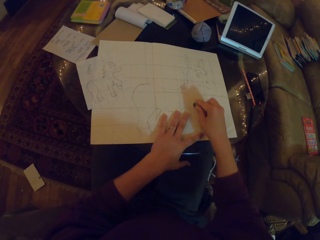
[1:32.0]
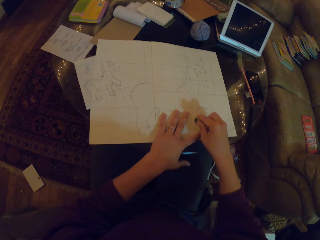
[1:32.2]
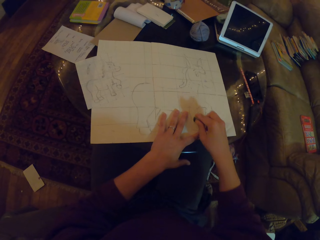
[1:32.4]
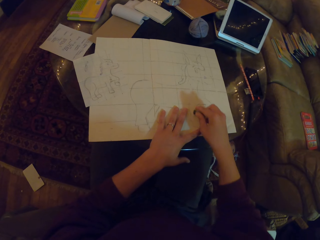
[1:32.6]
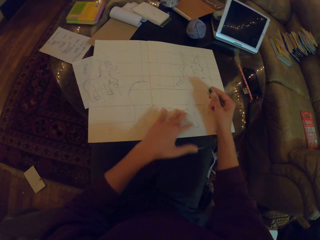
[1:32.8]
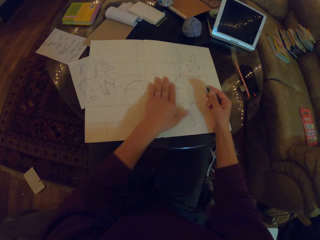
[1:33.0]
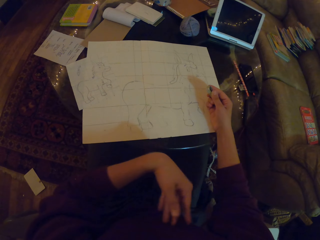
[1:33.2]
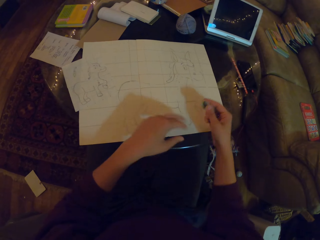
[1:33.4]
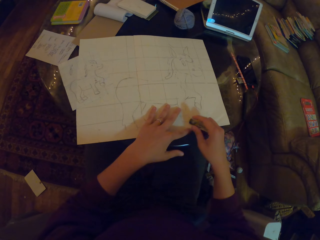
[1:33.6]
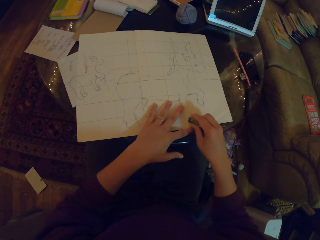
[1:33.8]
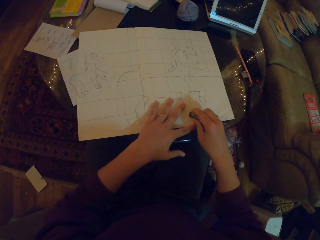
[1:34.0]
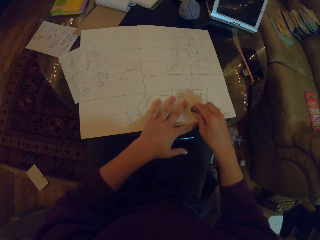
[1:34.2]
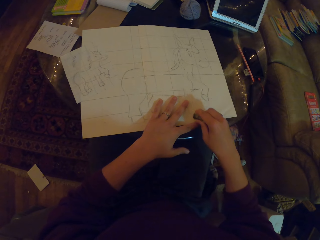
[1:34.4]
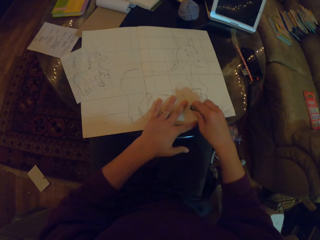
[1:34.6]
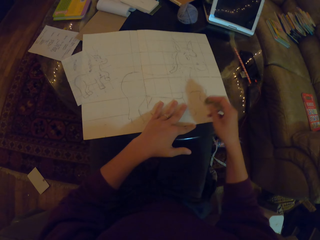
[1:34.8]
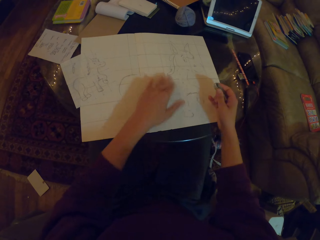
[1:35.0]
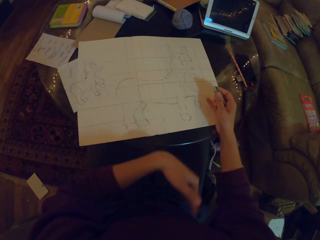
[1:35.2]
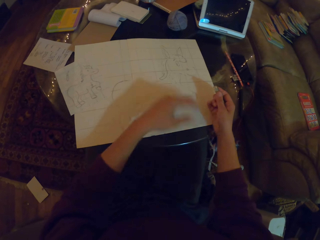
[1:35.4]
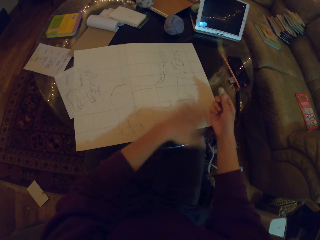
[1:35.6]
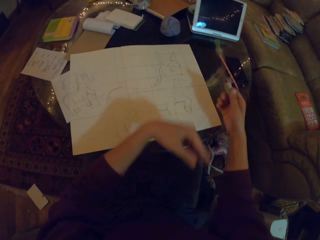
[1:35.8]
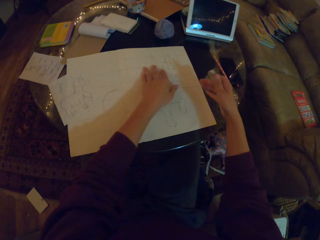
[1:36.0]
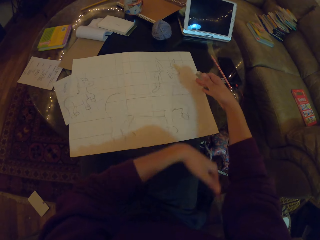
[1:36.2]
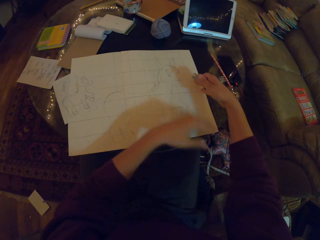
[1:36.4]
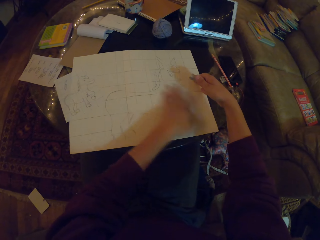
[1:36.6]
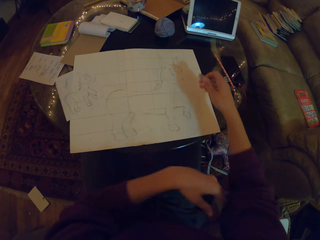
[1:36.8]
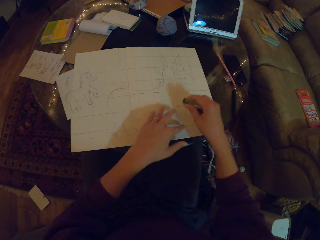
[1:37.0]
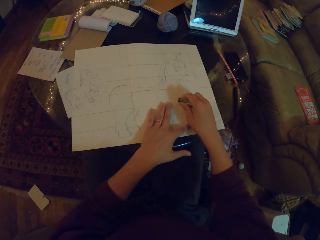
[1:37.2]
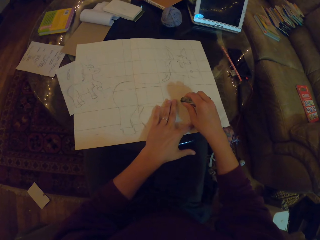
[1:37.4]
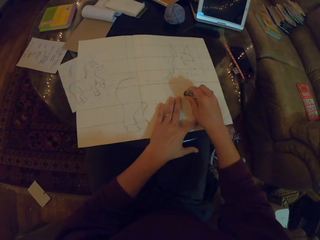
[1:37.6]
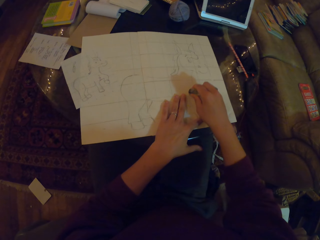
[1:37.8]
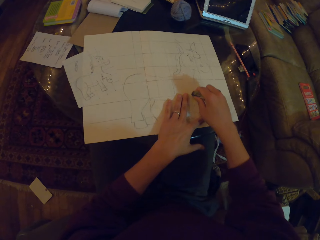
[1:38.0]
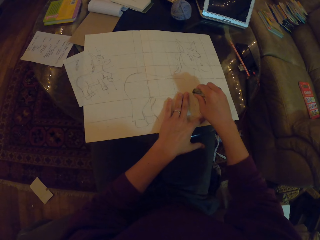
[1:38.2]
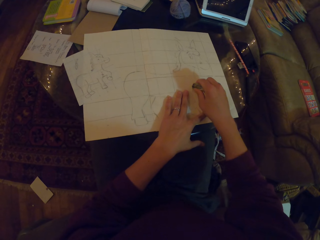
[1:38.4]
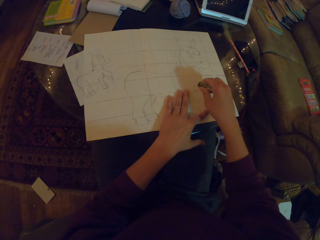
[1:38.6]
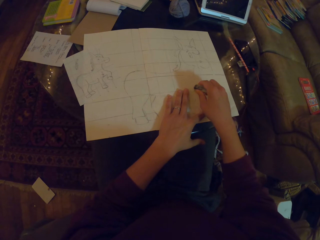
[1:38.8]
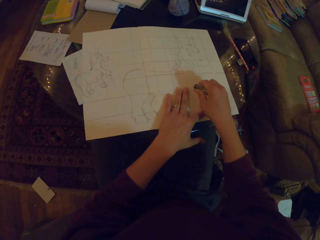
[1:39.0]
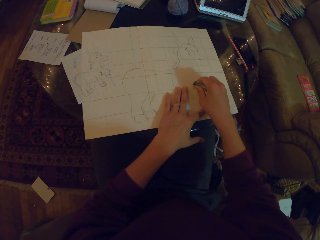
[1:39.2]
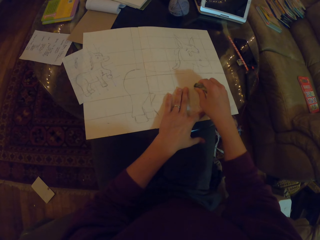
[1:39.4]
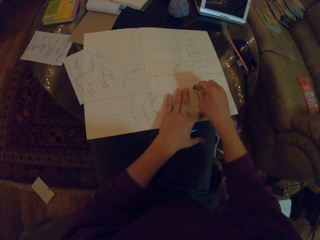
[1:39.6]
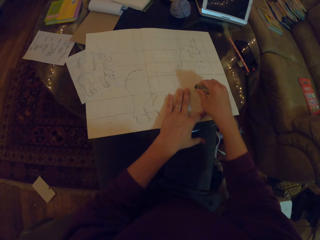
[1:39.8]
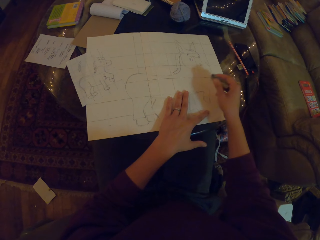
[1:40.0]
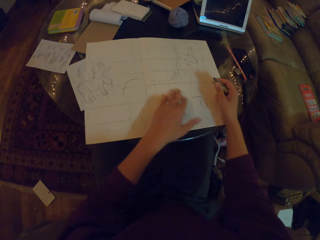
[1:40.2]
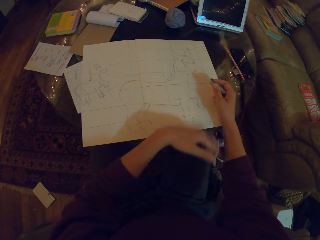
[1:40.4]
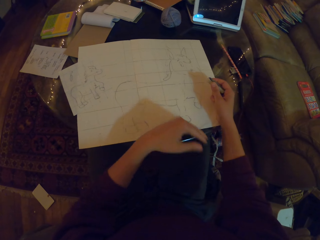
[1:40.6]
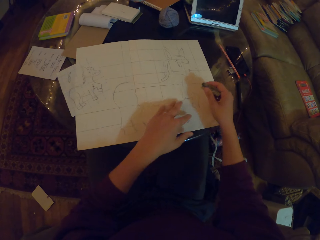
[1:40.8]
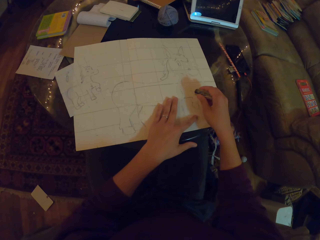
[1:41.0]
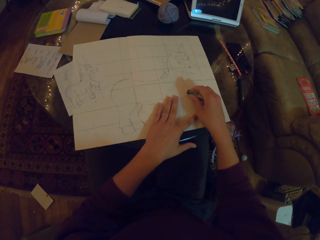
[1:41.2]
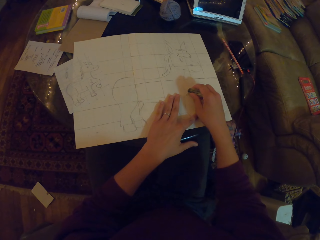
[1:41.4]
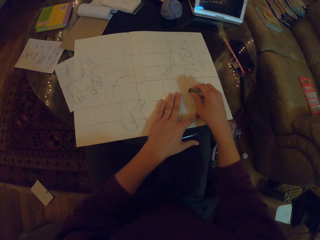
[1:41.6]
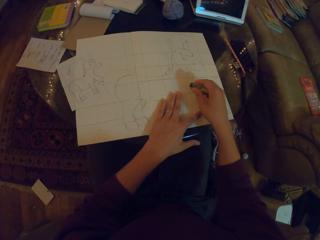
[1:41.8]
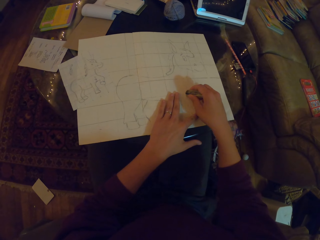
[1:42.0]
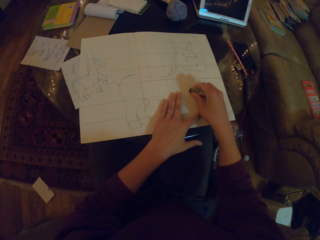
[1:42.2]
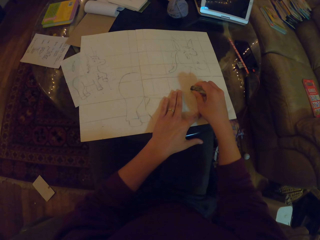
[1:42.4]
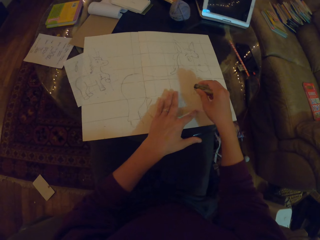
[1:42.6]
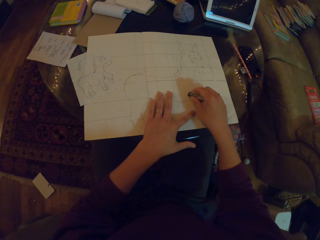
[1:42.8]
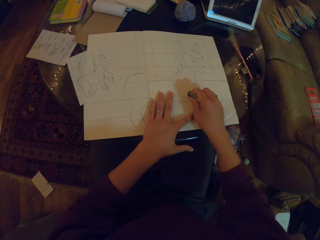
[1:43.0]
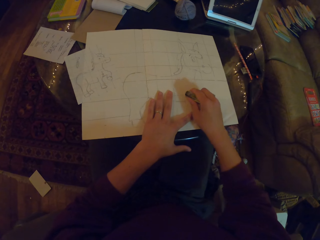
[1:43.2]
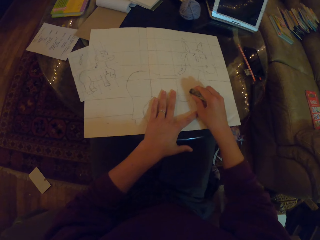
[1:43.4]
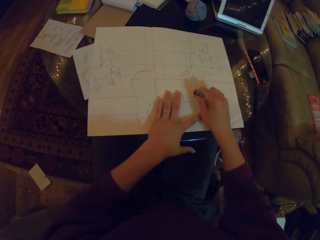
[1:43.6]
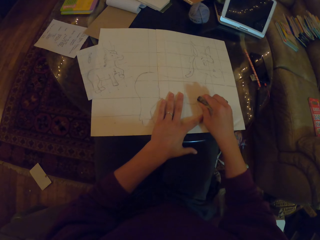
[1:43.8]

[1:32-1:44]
The camera wearer wipes the rubber dirt. They rub the drawing.

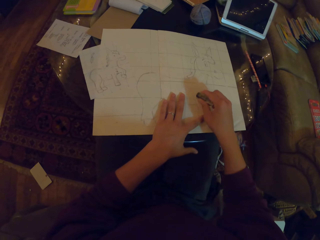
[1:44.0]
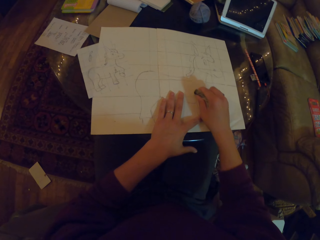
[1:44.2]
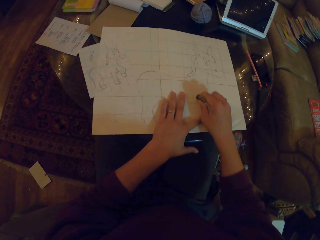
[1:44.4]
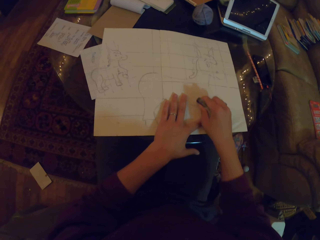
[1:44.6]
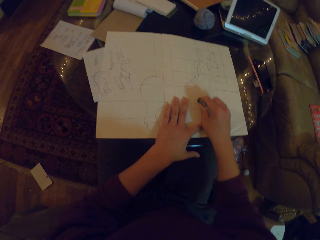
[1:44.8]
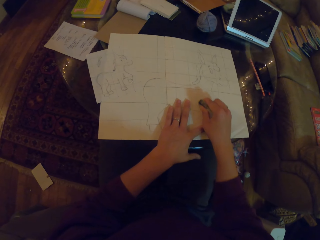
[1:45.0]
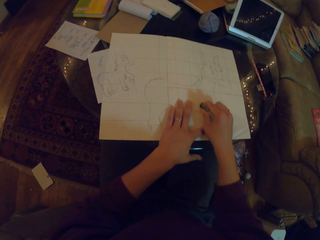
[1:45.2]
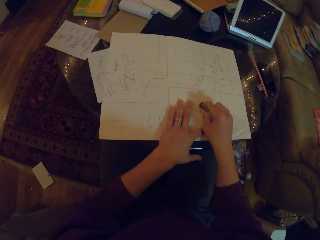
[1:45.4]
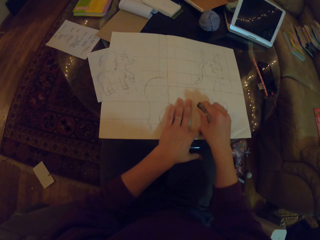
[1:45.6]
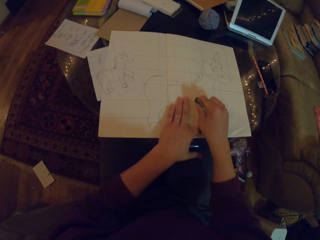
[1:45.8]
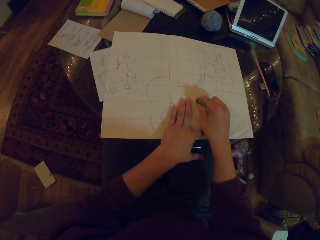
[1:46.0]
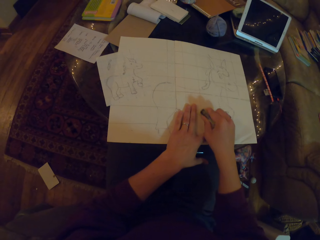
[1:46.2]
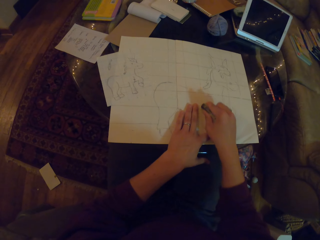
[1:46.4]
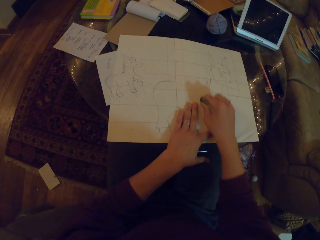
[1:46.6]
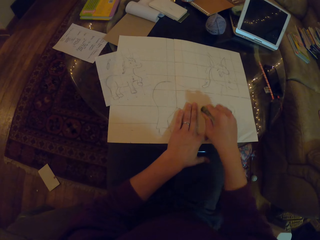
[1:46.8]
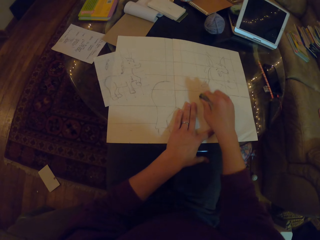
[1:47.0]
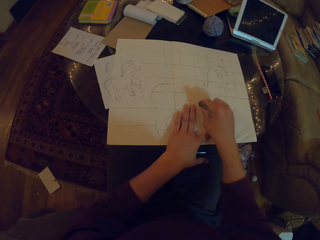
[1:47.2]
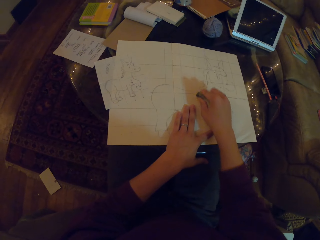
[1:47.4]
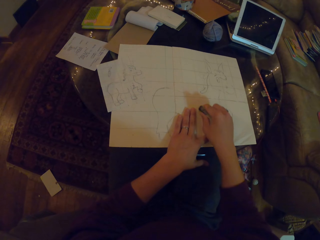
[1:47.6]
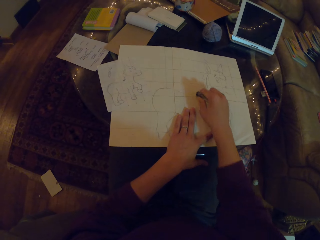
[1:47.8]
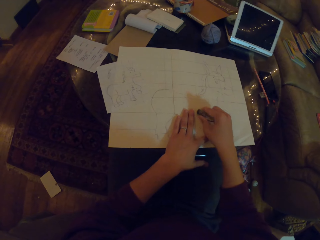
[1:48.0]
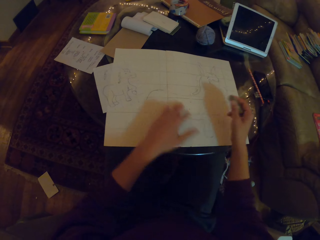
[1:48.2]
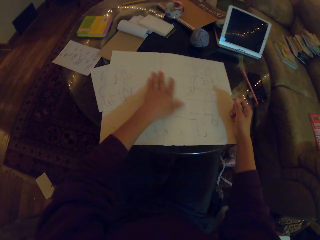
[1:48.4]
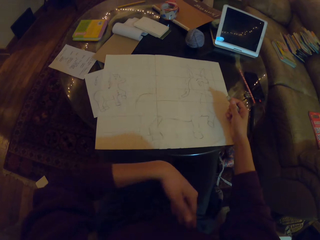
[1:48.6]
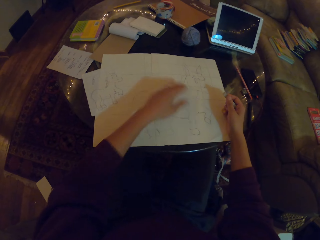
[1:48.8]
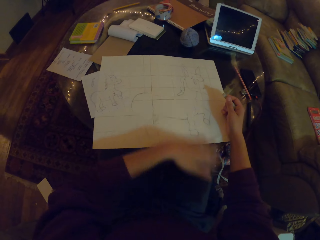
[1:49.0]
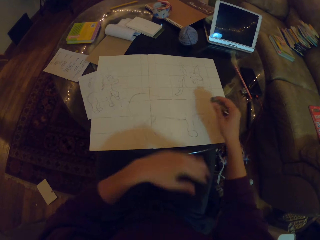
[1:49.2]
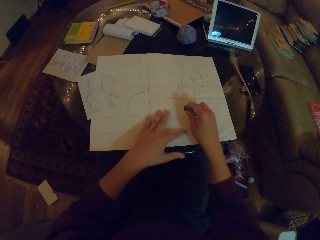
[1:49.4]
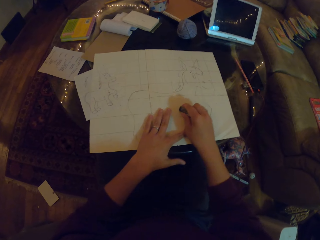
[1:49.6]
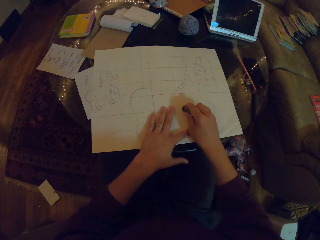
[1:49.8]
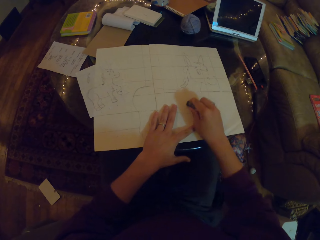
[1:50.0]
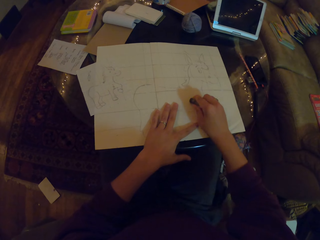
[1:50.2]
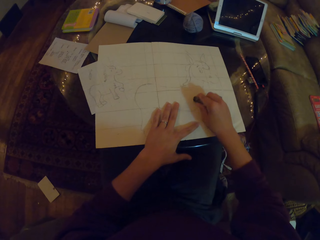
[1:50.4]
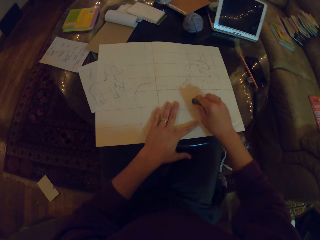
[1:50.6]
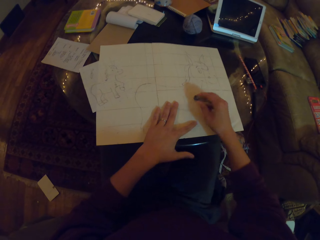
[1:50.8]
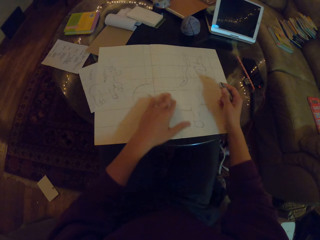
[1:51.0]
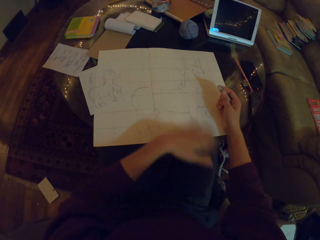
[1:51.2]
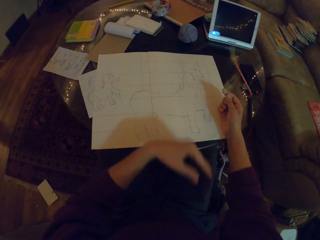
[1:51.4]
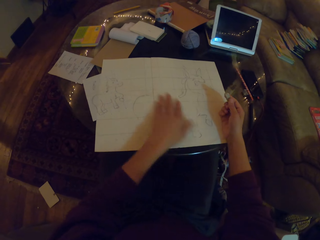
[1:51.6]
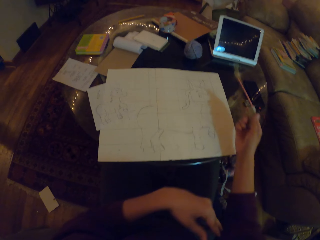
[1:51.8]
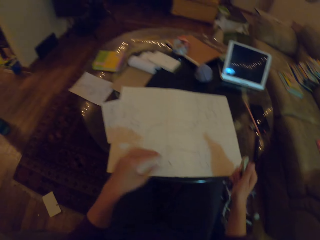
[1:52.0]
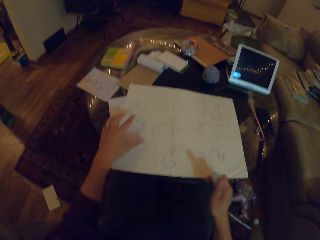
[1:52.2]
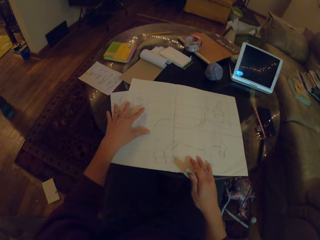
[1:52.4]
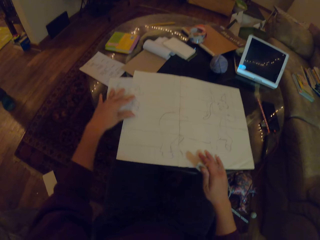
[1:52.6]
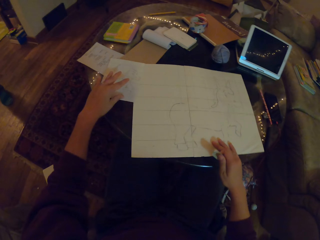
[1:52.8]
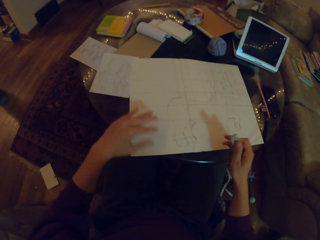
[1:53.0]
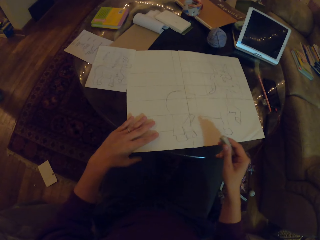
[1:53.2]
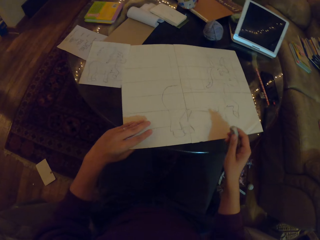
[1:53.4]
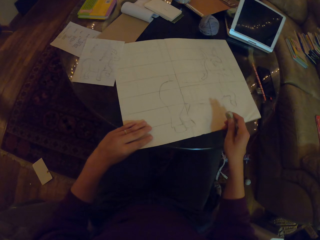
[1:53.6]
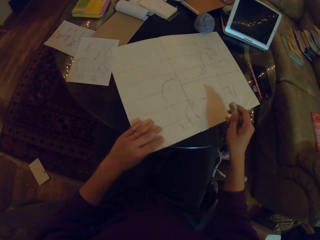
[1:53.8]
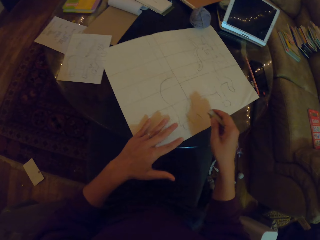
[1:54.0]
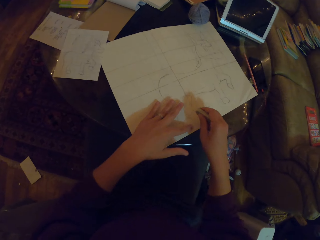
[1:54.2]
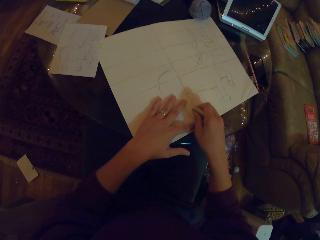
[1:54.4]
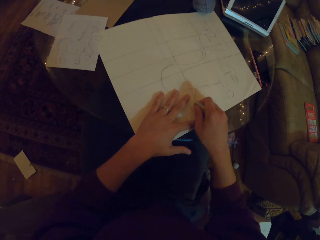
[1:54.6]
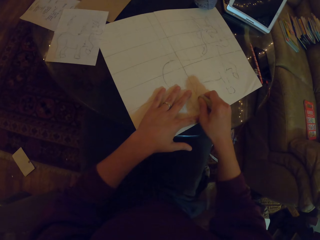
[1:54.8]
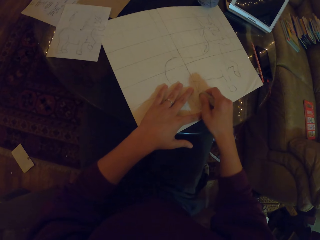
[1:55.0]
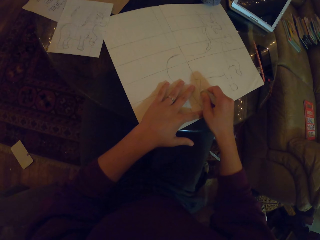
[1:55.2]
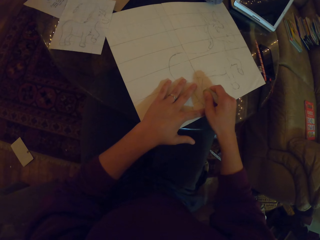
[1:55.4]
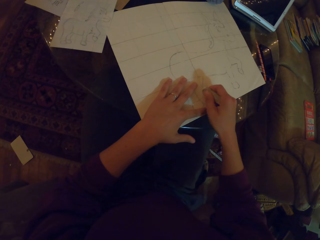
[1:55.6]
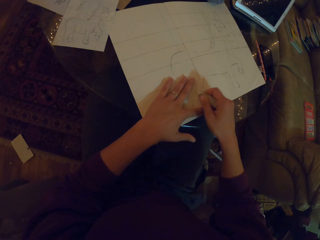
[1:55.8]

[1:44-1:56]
The camera wearer wipes the rubber dirt. They rub the drawing. They wipe the rubber dirt. They rotate the drawing book. They rub the drawing.
